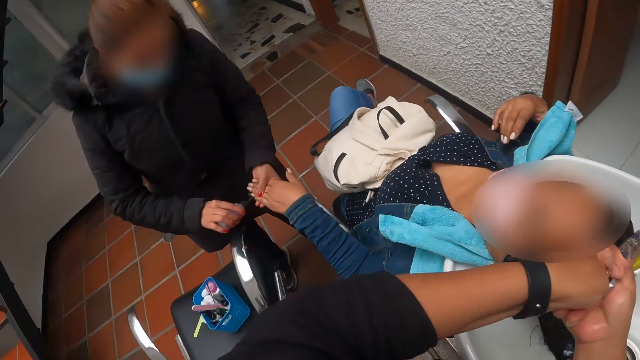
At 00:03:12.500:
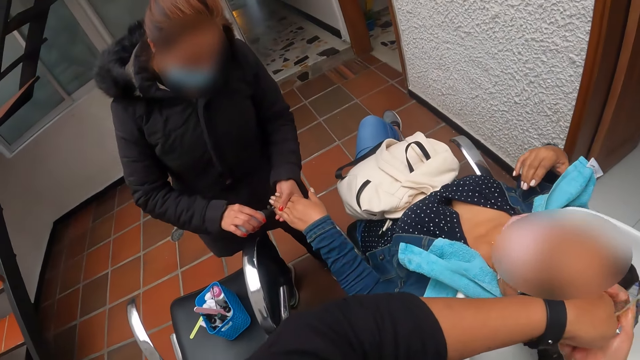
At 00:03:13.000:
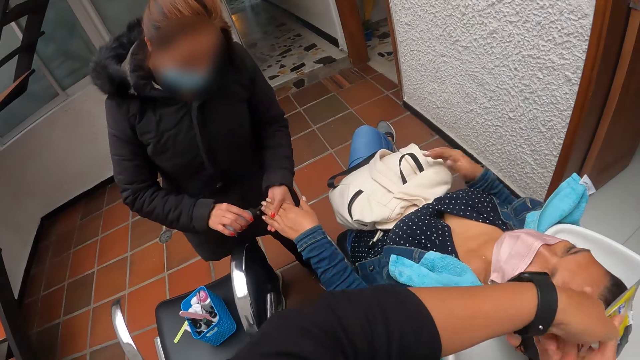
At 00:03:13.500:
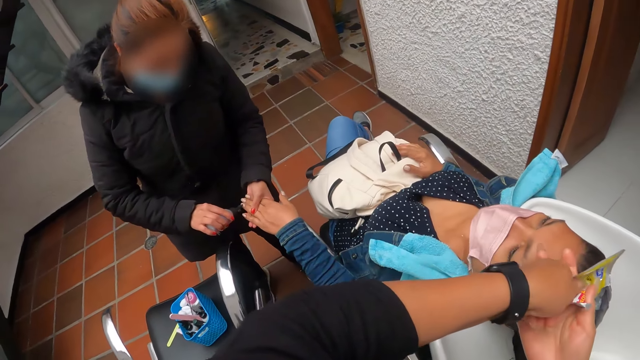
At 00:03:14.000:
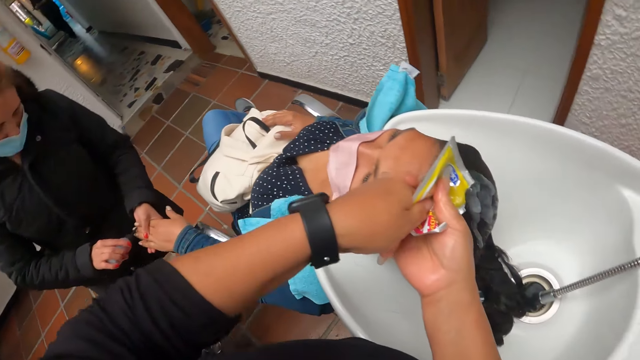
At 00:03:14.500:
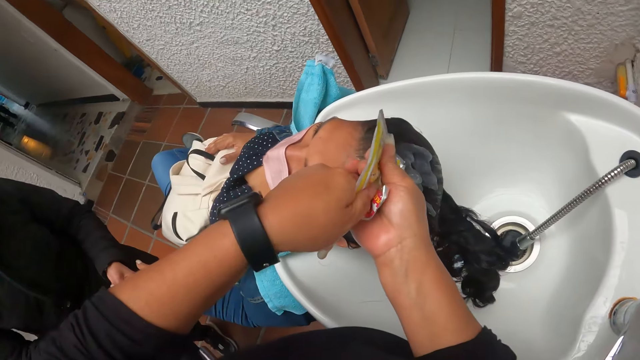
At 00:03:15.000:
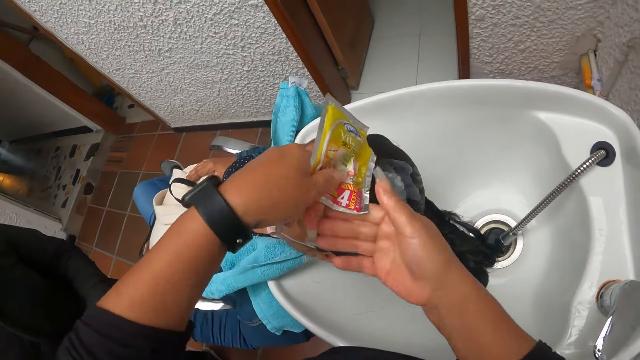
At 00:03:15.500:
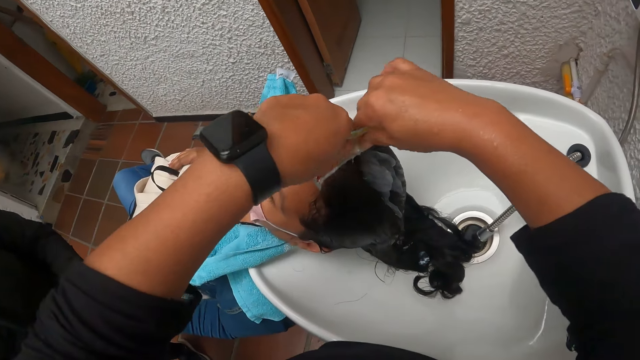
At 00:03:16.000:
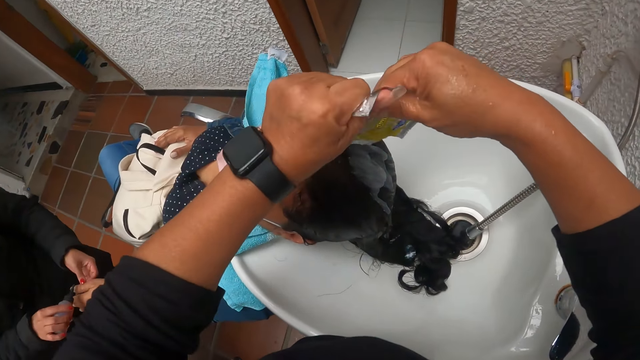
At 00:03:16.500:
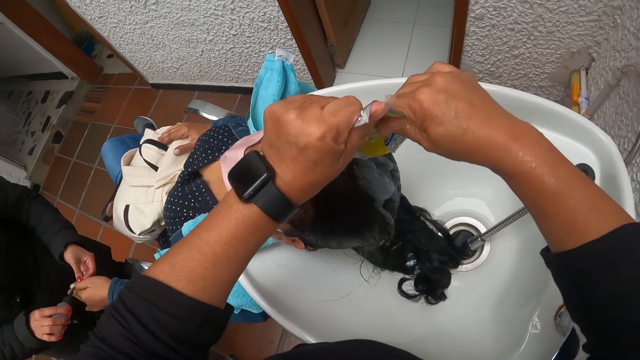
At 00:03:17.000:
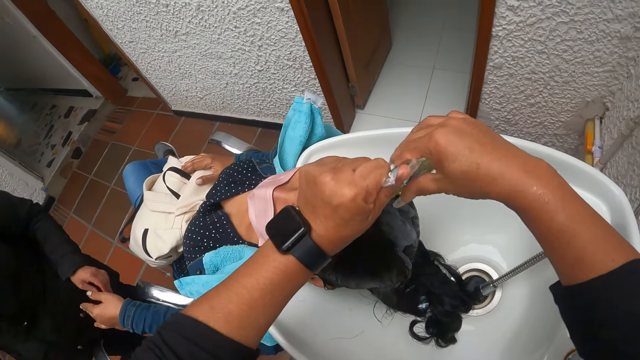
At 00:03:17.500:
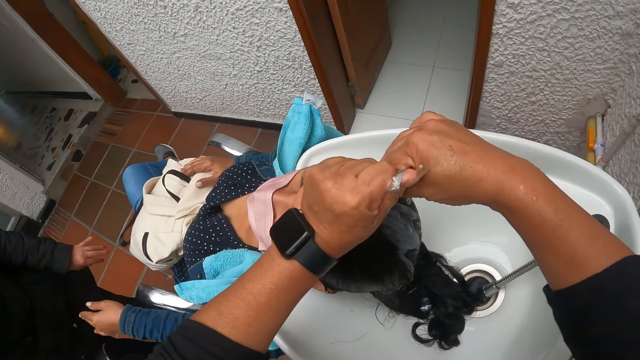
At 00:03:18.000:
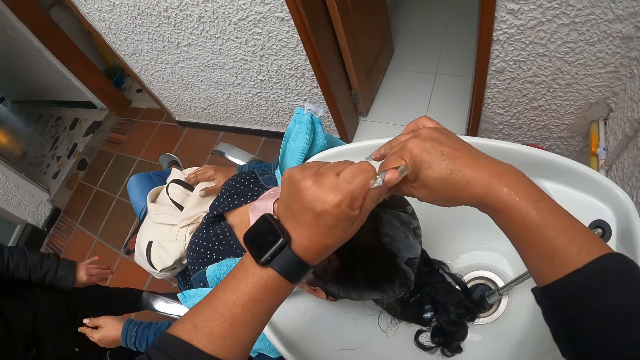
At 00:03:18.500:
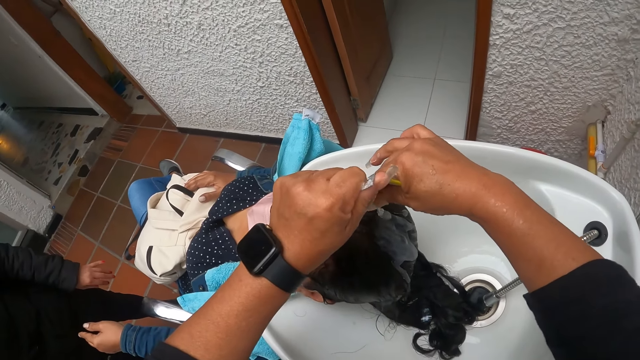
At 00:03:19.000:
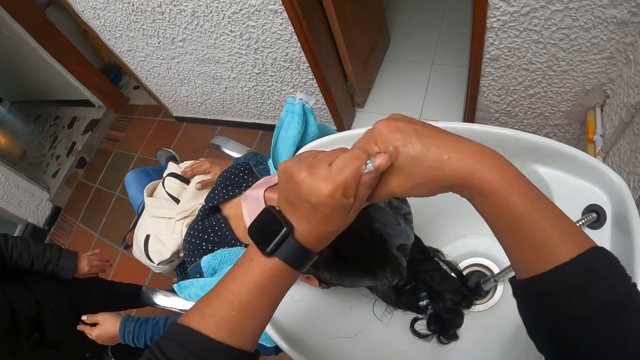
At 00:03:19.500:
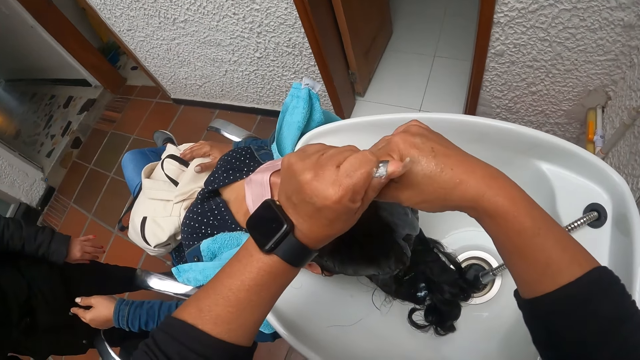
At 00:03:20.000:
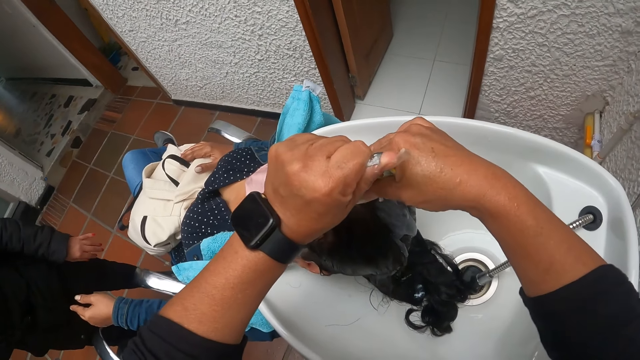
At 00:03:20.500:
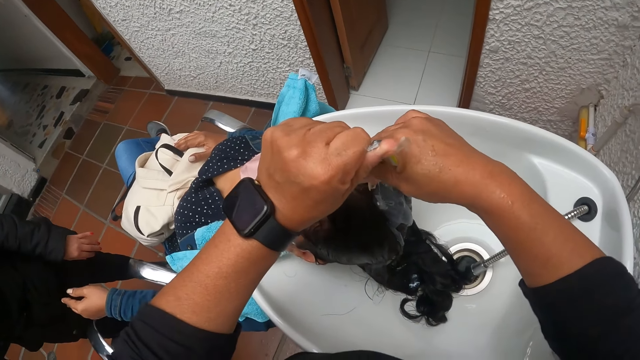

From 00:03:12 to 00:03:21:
A woman files a nail. The camera wearer pours shampoo on another woman's hair.

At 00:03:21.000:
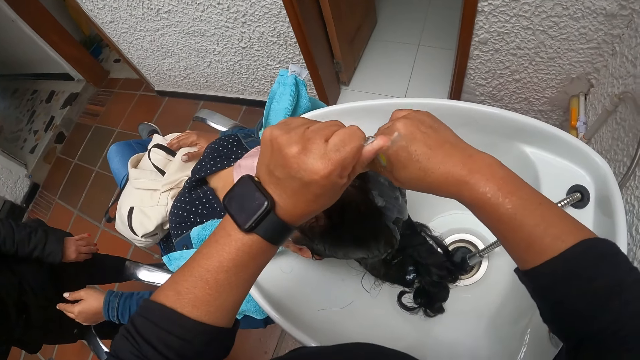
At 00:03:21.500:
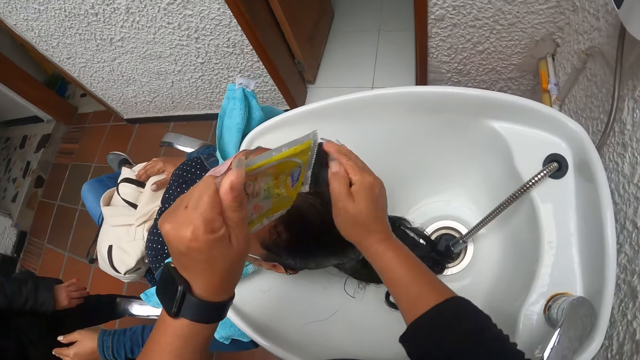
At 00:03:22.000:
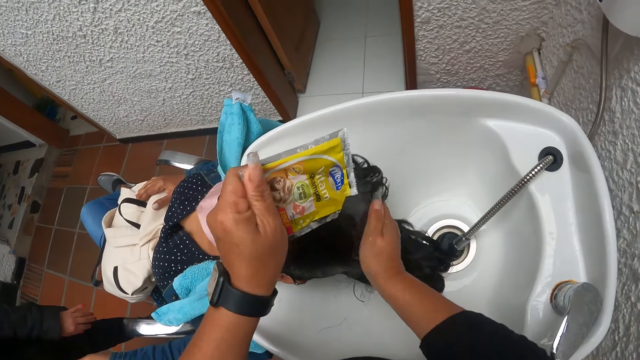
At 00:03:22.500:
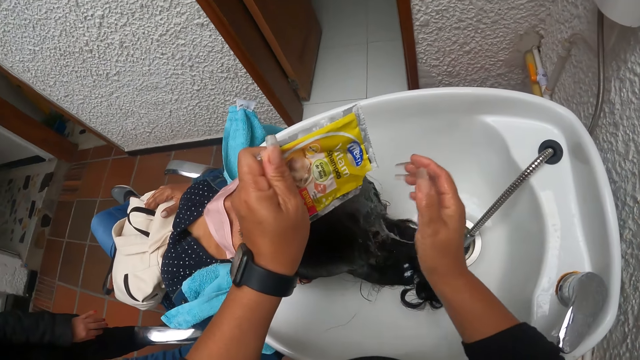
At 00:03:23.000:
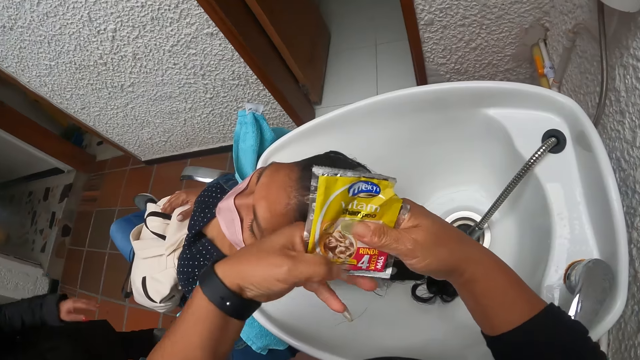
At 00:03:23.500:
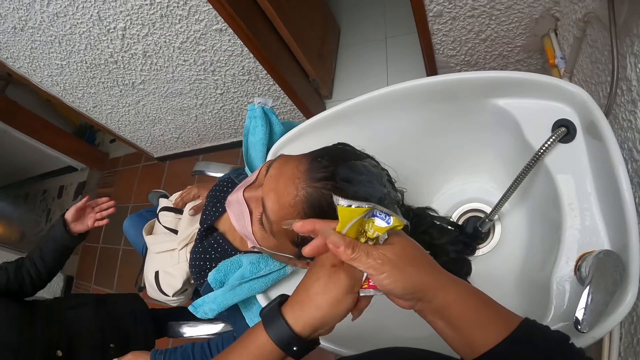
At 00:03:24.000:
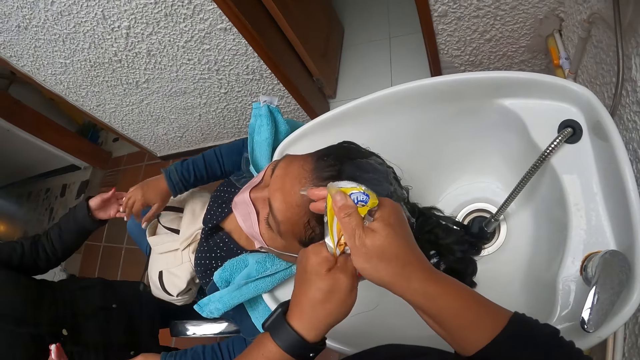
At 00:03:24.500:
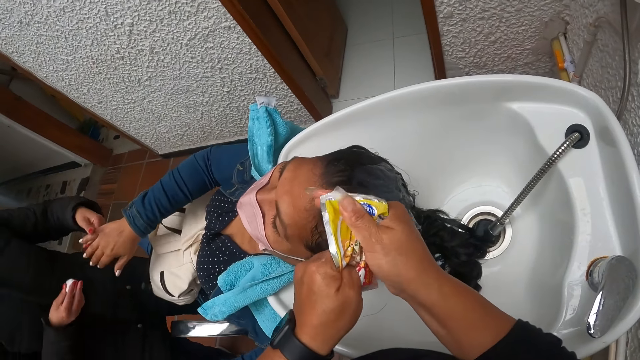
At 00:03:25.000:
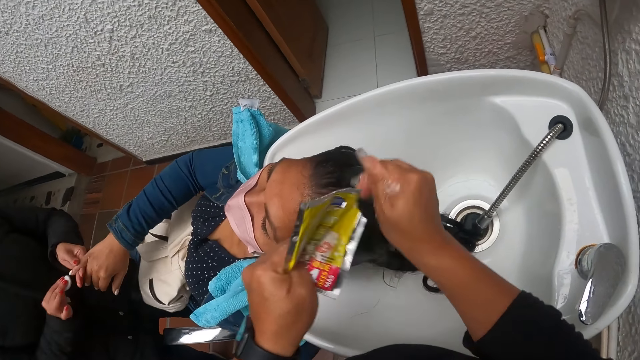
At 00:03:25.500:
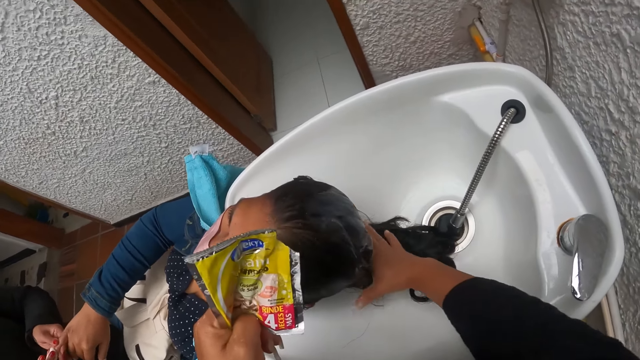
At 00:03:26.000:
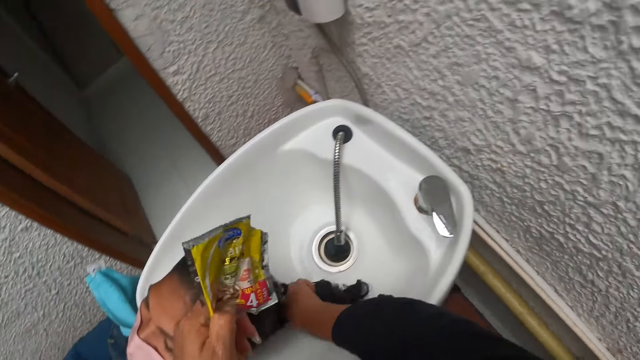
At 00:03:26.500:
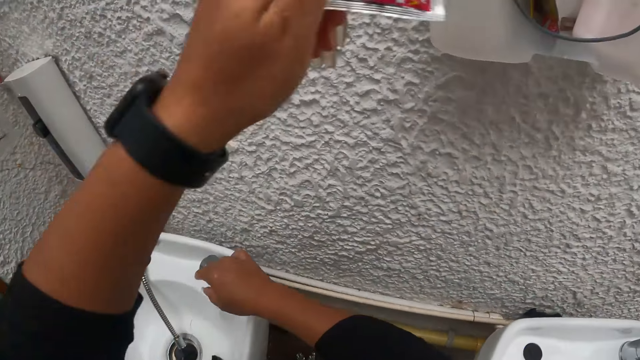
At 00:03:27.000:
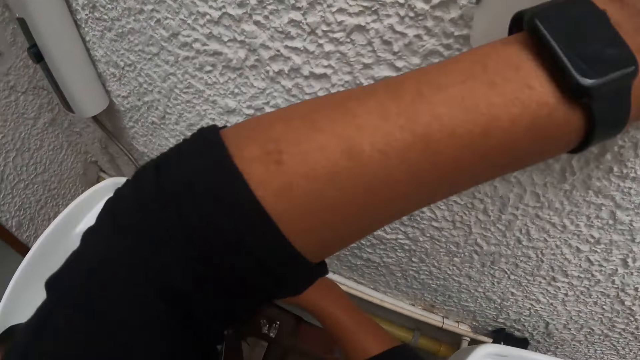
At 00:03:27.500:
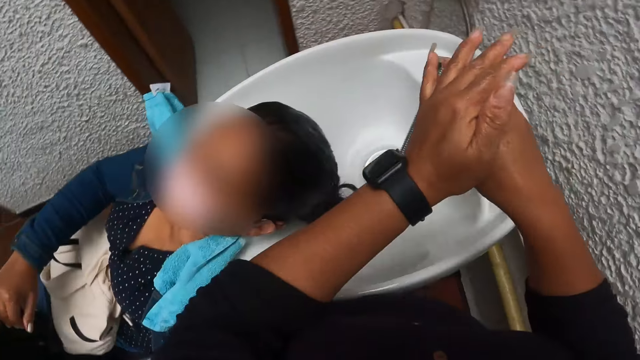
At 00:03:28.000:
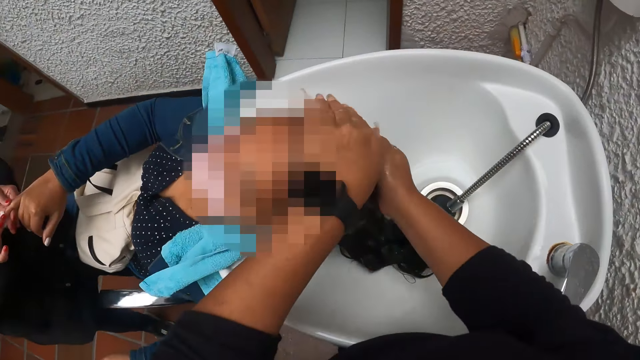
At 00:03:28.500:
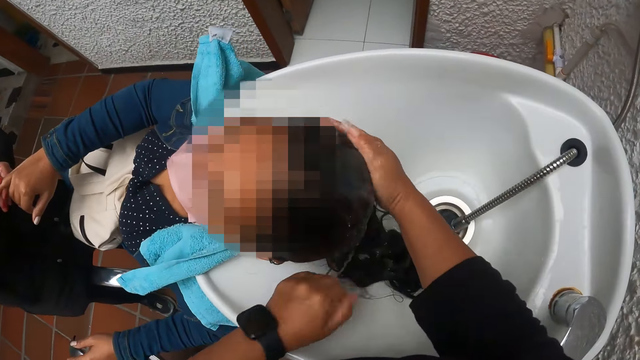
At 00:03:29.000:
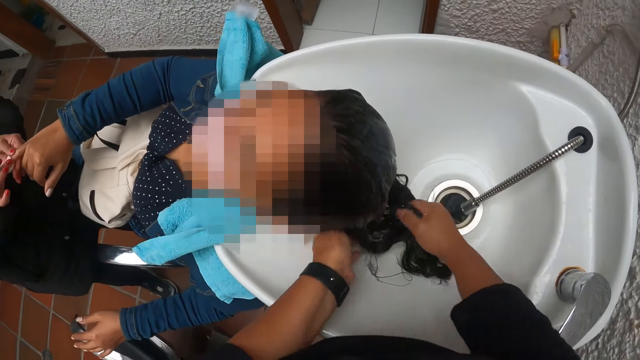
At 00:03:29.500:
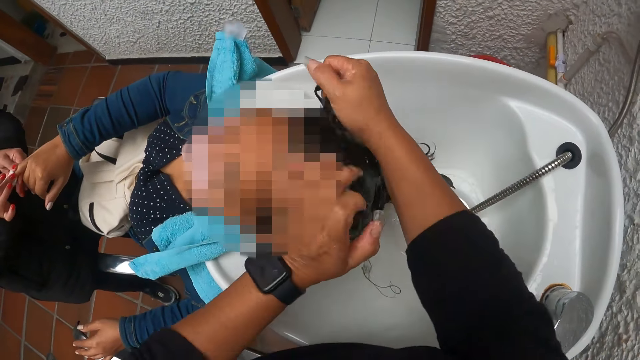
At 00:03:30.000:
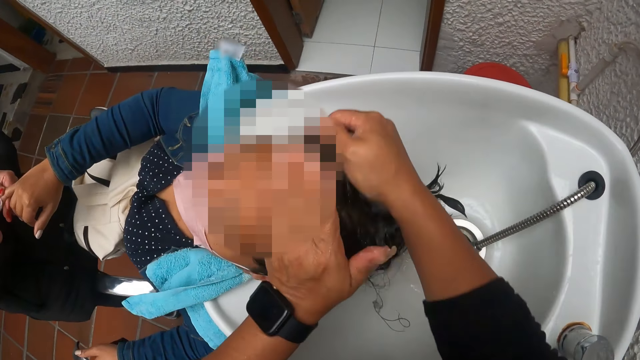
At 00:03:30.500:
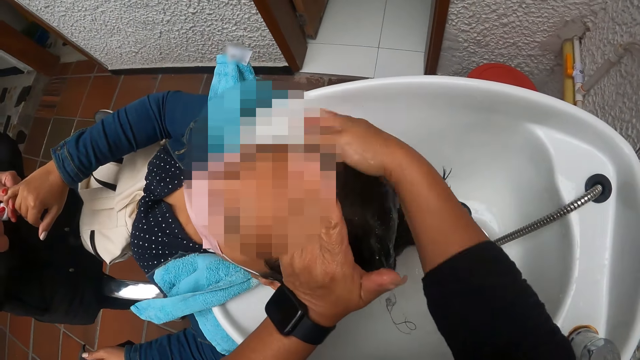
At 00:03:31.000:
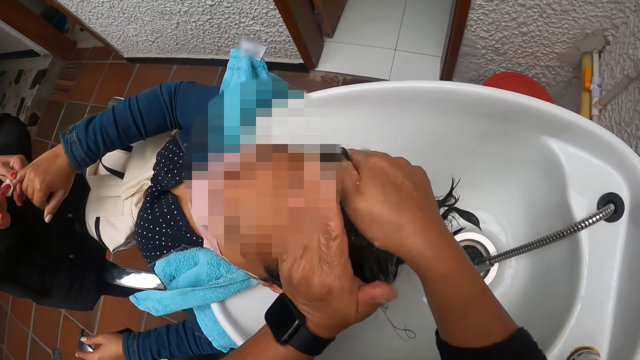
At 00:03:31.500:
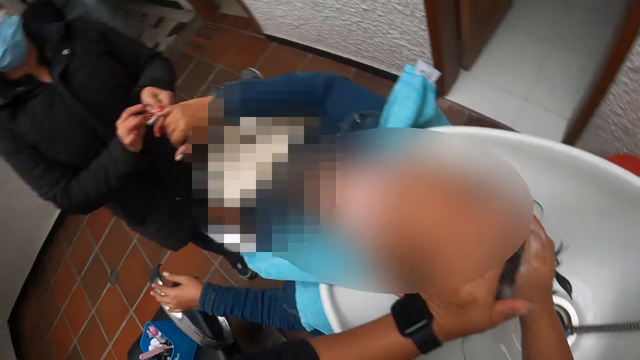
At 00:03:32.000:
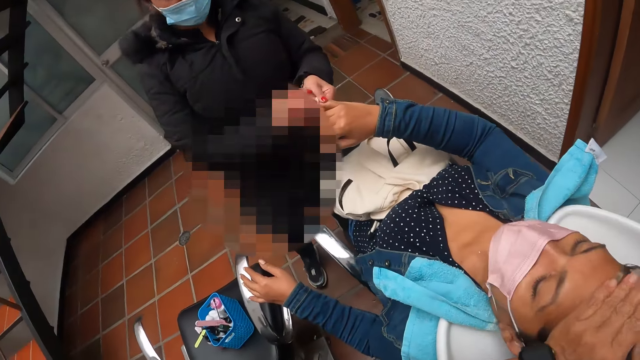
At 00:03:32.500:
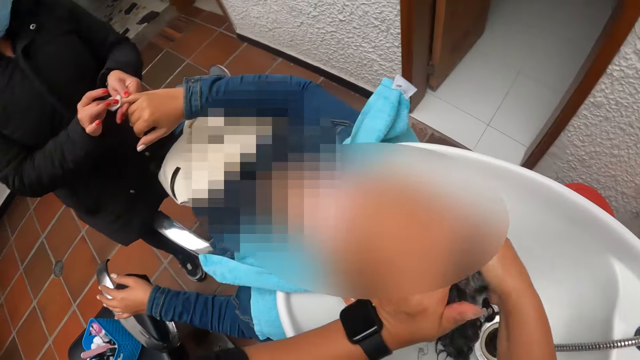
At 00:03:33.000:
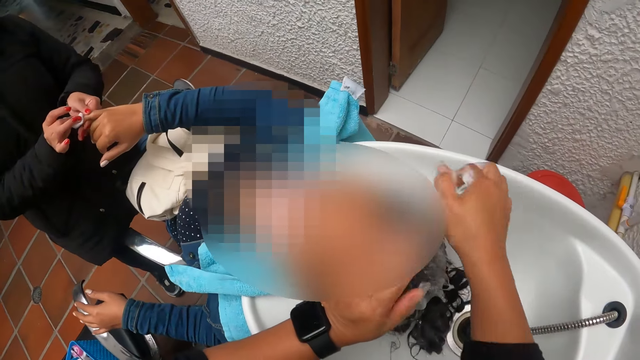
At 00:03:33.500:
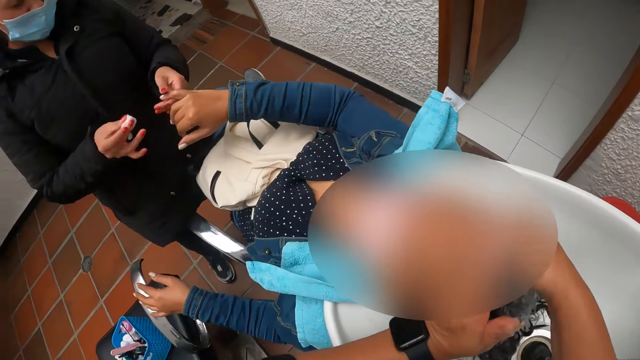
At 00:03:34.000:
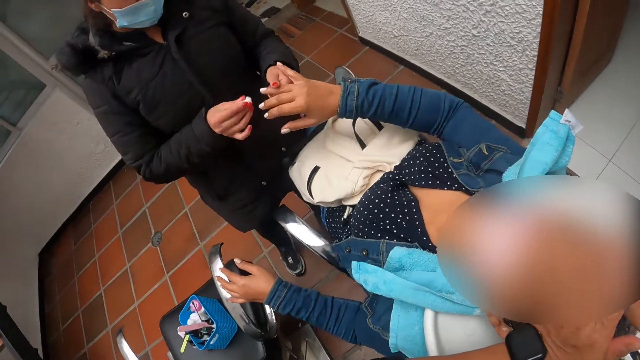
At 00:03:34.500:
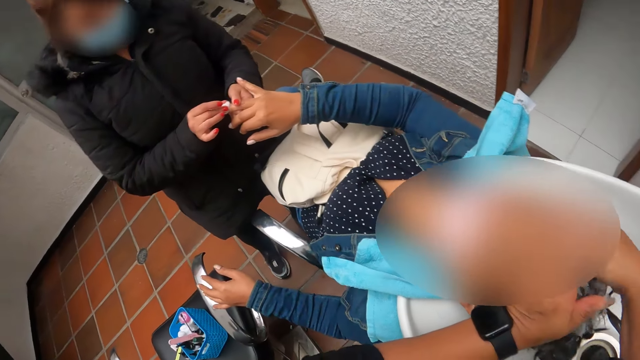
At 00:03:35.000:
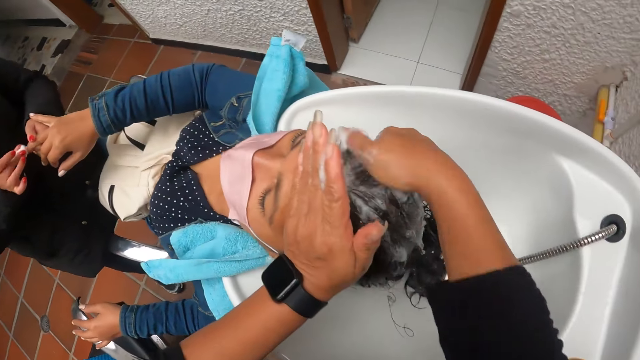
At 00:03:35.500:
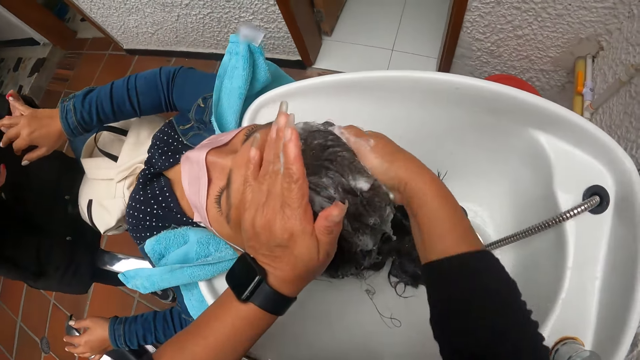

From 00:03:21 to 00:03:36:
The camera wearer washes a woman's hair with her right hand. She rubs the shampoo on the woman's hair. Another woman stretches her hand forward. The camera wearer squeezes shampoo from the sachet. The first woman gives the other woman her hand. The other woman wipes the first woman's nail. The camera wearer rubs the shampoo on the first woman's hair. She drops the sachet on the rack with her left hand. She massages the first woman's hair. She washes the first woman's hair with both hands. She lifts the hair. She massages the first woman's hair again. The other woman wipes the first woman's nail again. The camera wearer massages the first woman's hair again.
